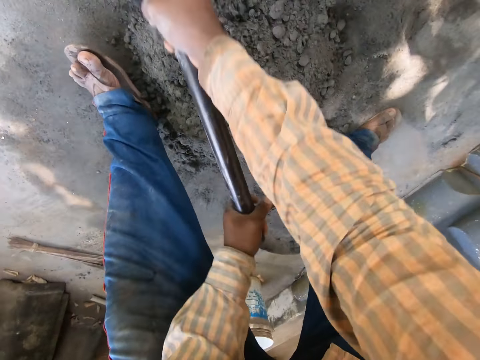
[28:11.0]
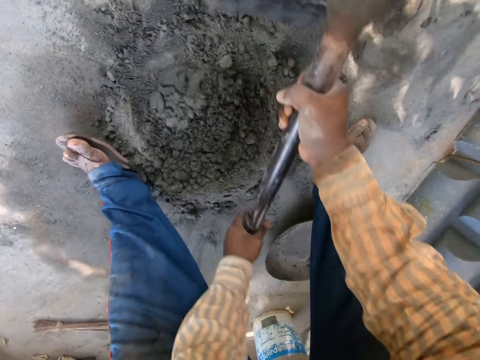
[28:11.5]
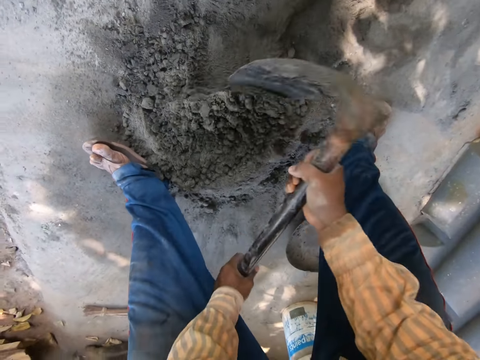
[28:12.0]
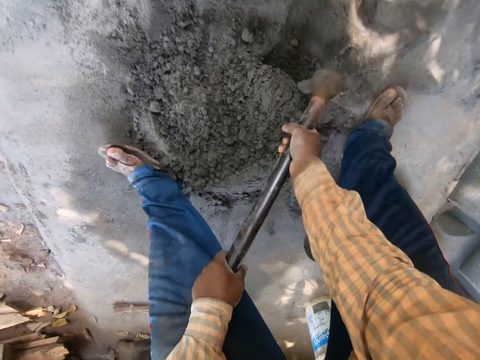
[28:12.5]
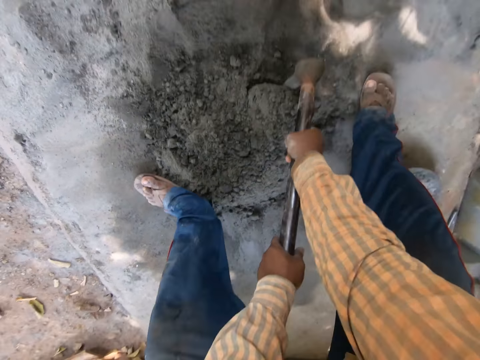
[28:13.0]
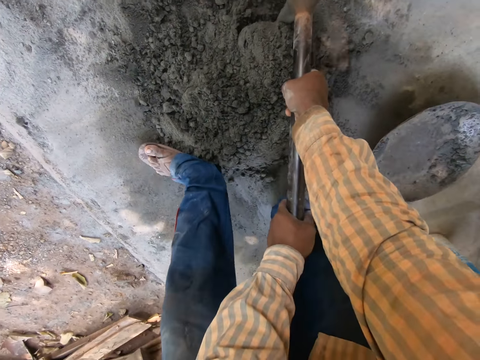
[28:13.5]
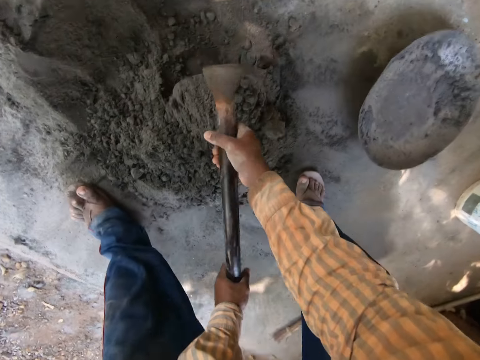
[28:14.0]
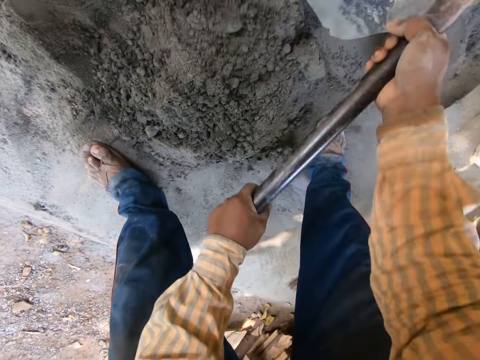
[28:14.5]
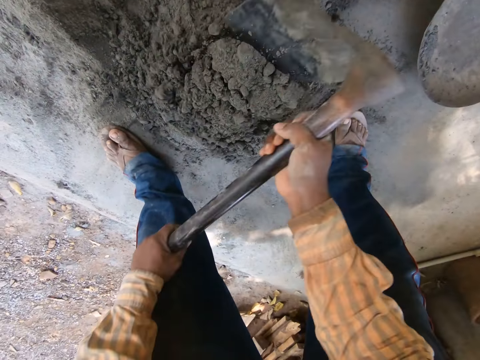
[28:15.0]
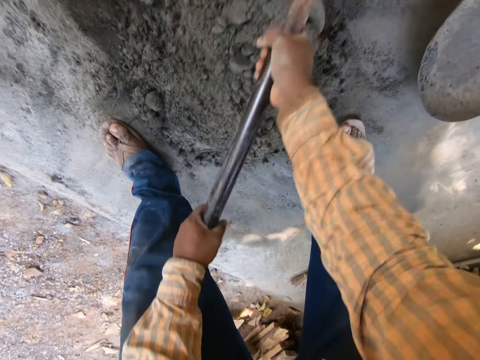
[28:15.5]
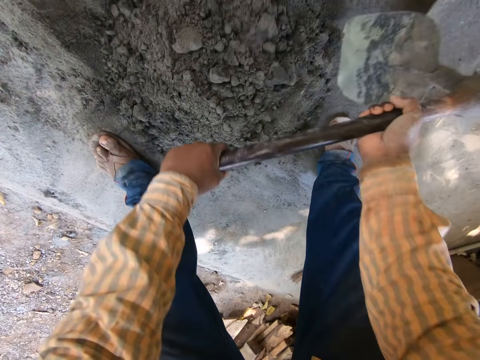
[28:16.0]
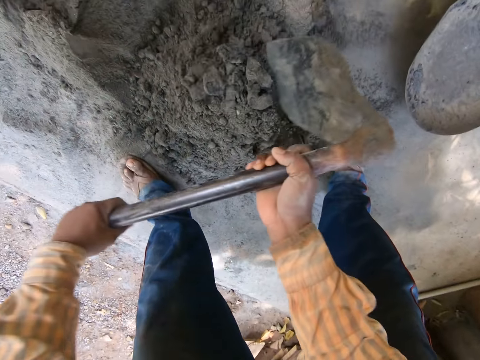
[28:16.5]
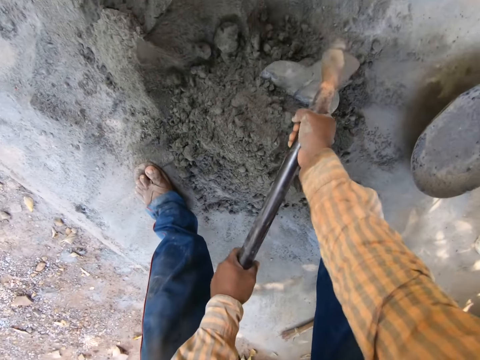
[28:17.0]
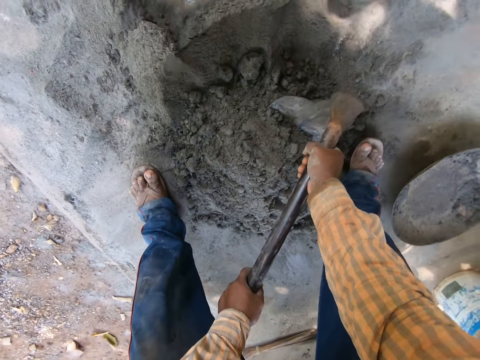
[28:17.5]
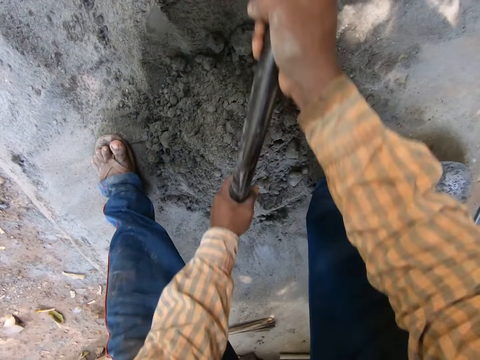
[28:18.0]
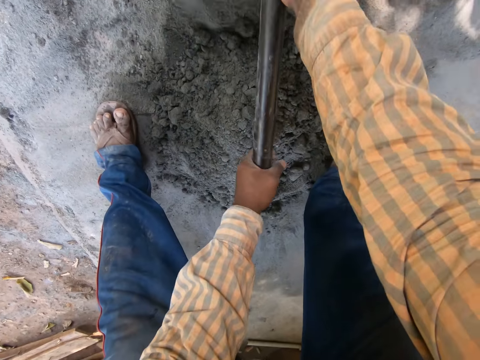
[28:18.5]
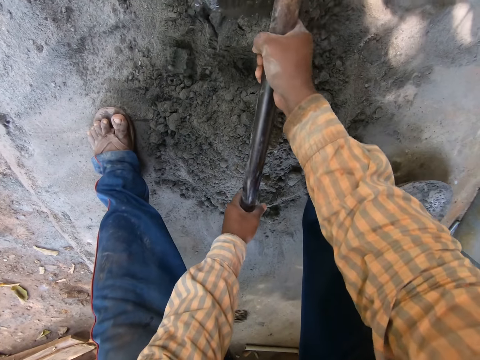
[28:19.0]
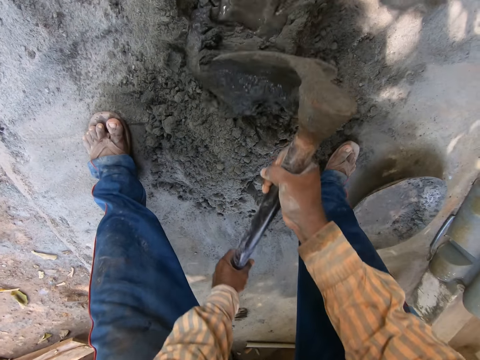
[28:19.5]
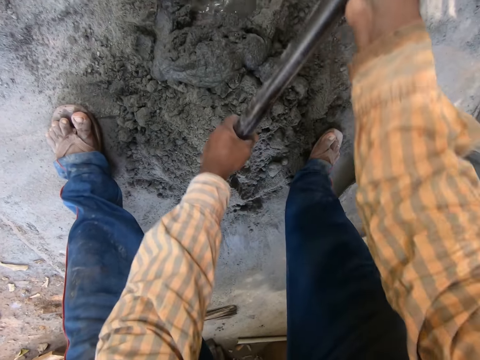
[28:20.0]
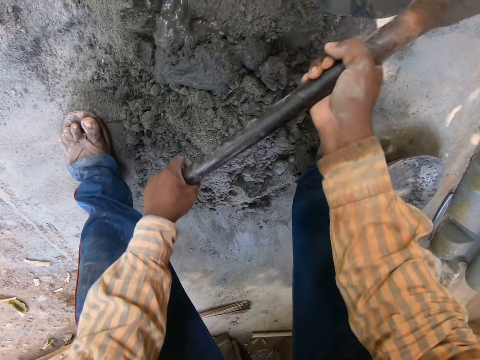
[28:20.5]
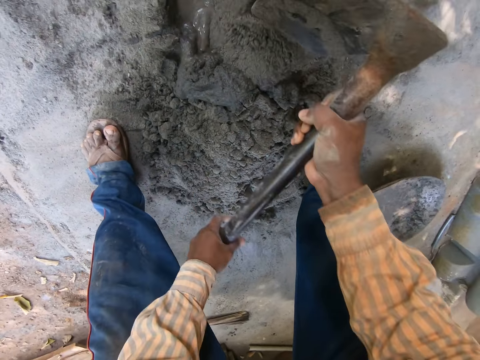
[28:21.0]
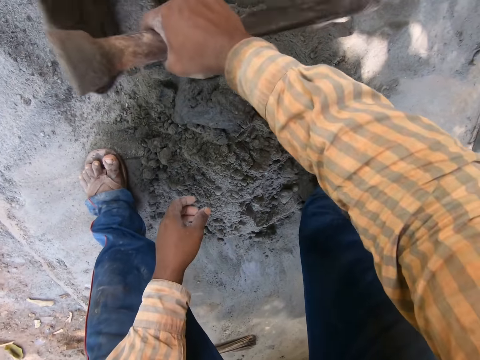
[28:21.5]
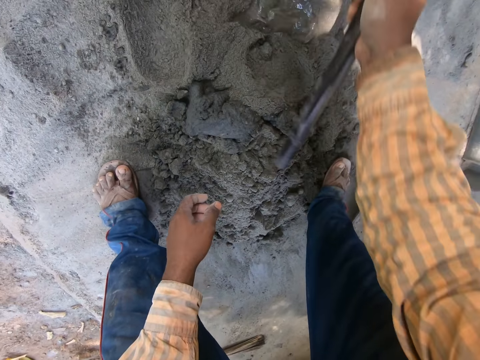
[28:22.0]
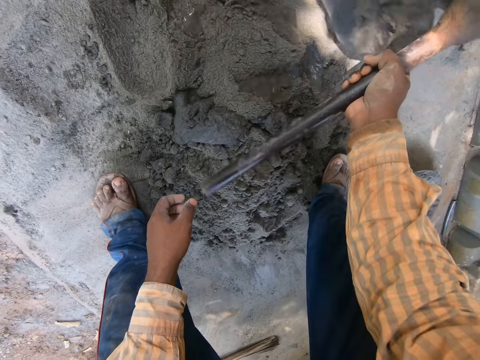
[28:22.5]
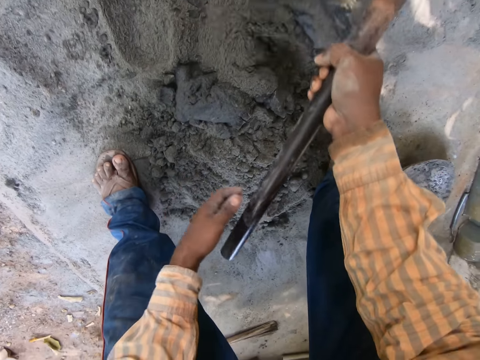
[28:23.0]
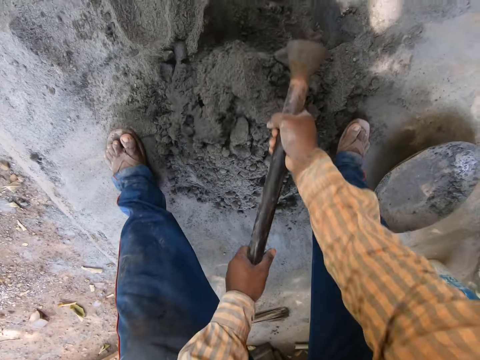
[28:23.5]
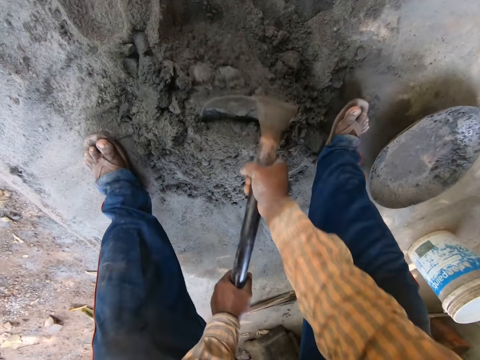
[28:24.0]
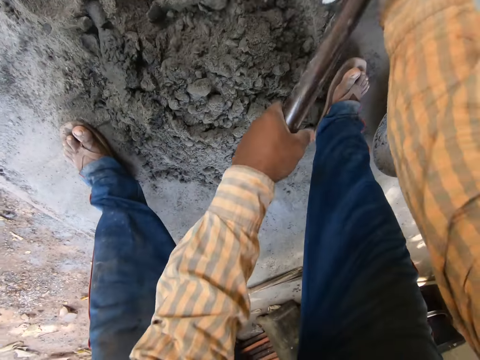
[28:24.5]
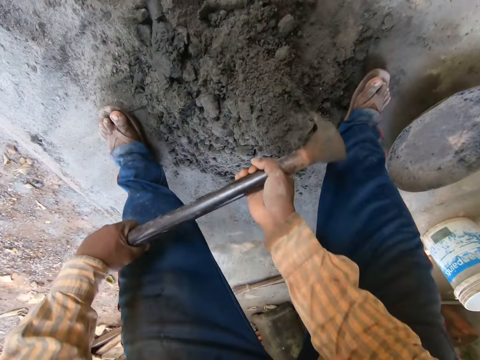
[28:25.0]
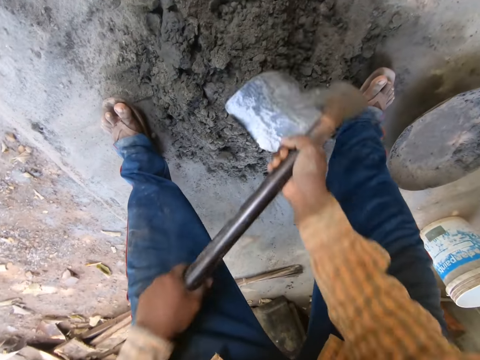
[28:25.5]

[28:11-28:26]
A man interacts with another man and a third man. The camera wearer holds a hoe with his right hand. He mixes the mortar with water on the floor with the hoe in his right hand. He holds the hoe with both hands. He mixes the mortar on the floor with the hoe in both hands.

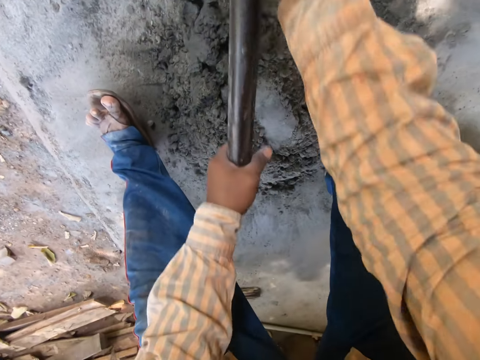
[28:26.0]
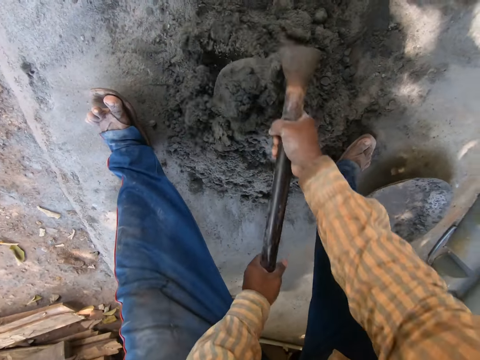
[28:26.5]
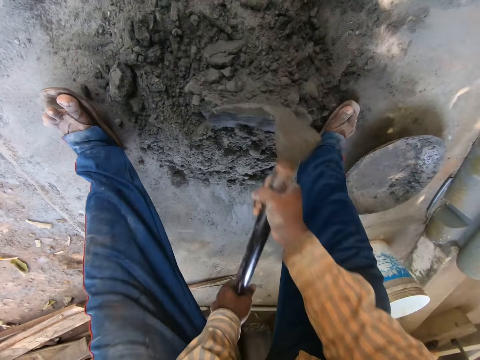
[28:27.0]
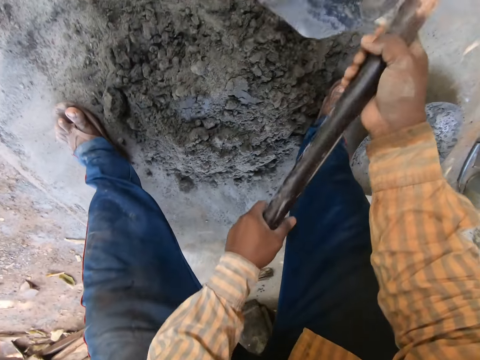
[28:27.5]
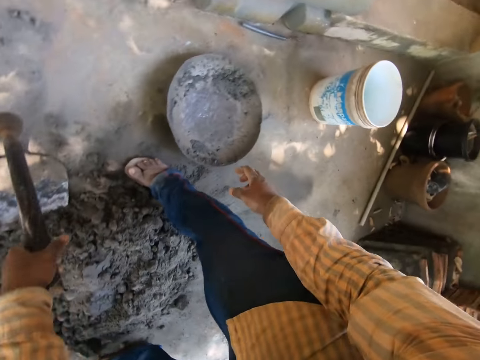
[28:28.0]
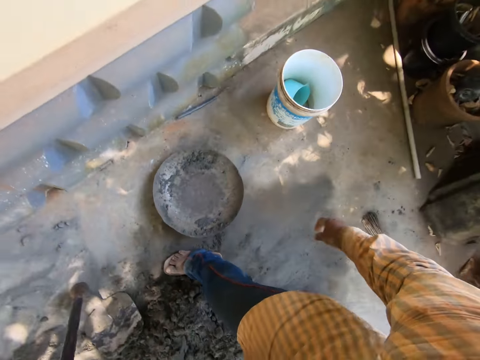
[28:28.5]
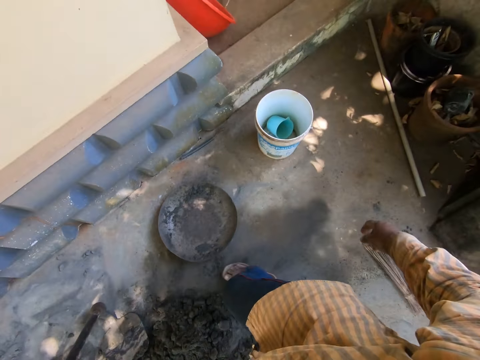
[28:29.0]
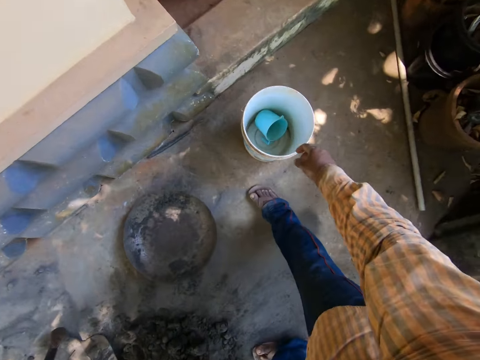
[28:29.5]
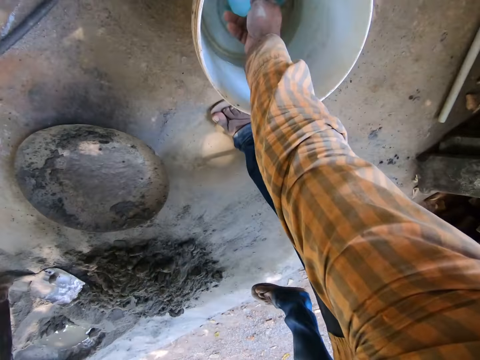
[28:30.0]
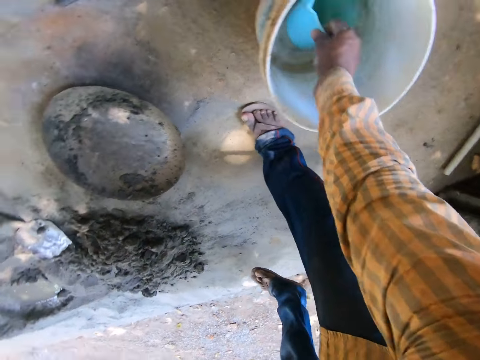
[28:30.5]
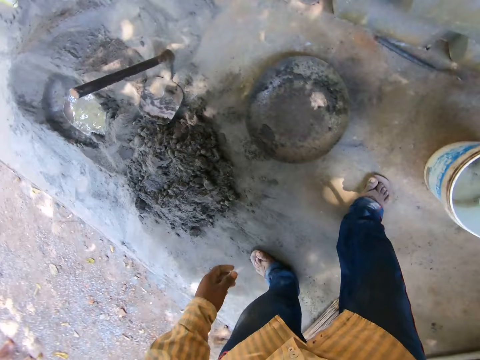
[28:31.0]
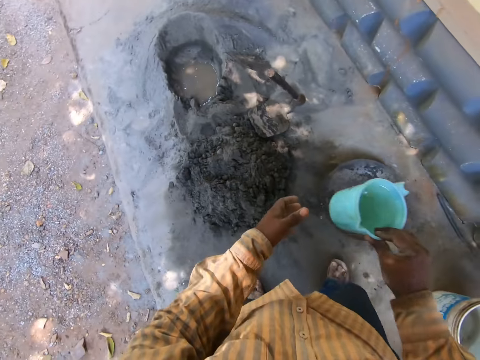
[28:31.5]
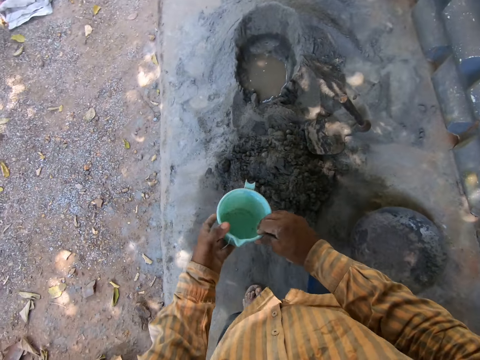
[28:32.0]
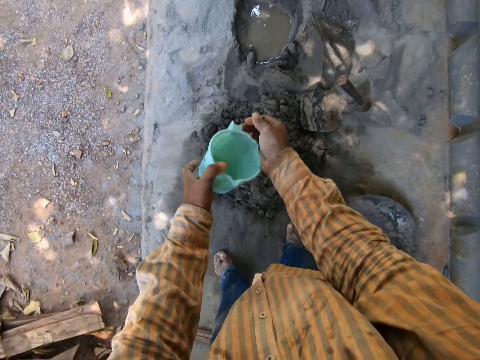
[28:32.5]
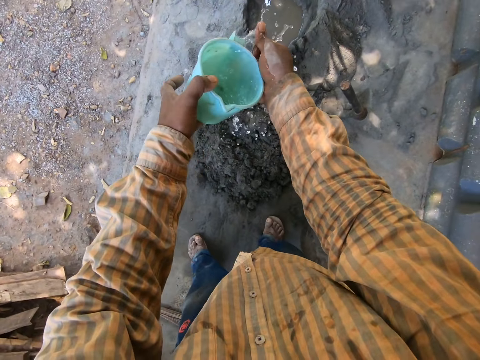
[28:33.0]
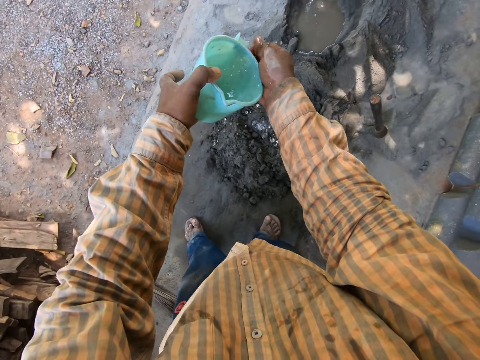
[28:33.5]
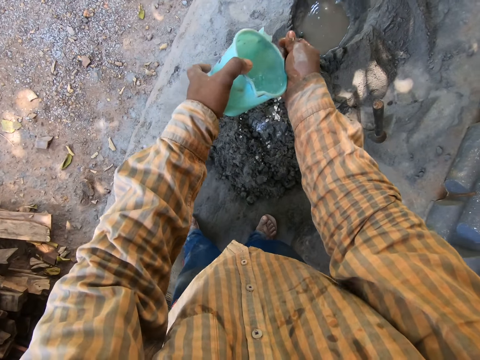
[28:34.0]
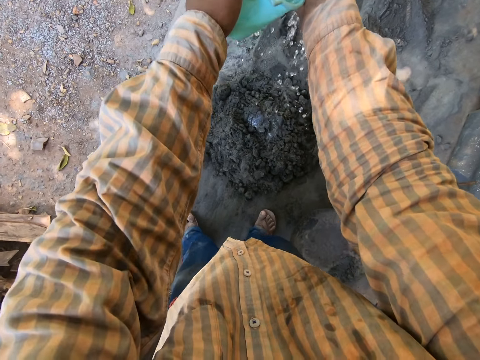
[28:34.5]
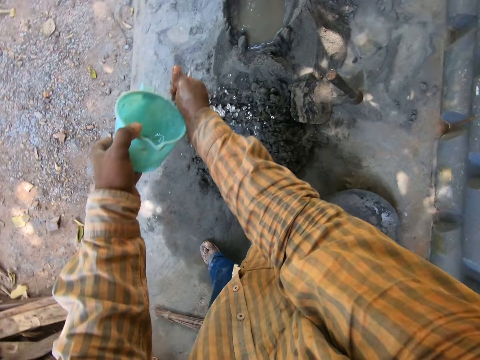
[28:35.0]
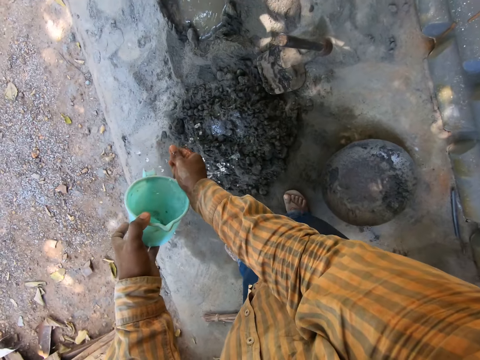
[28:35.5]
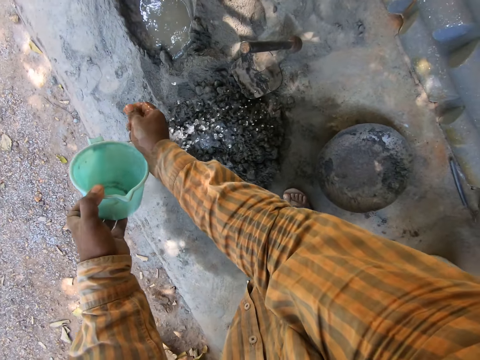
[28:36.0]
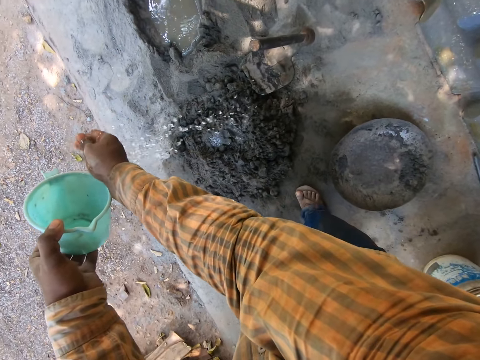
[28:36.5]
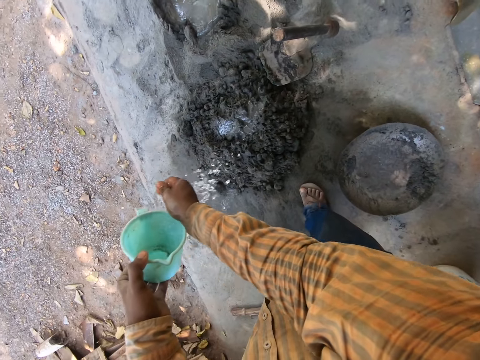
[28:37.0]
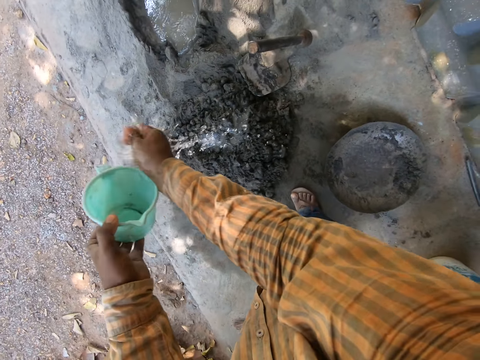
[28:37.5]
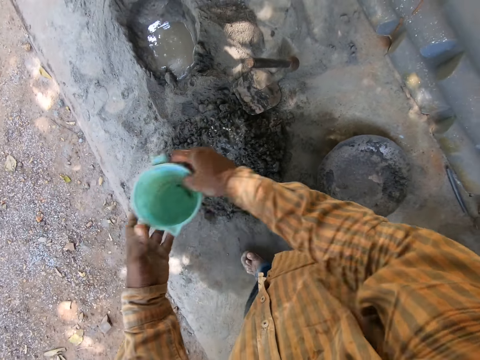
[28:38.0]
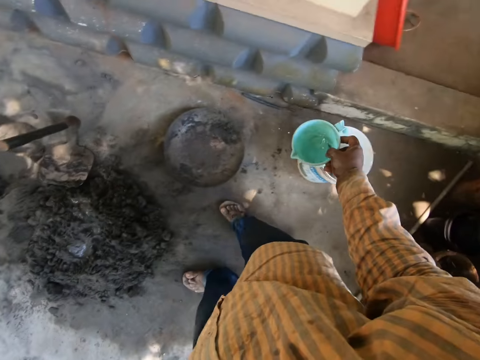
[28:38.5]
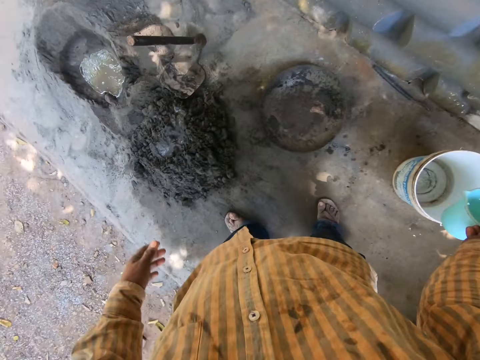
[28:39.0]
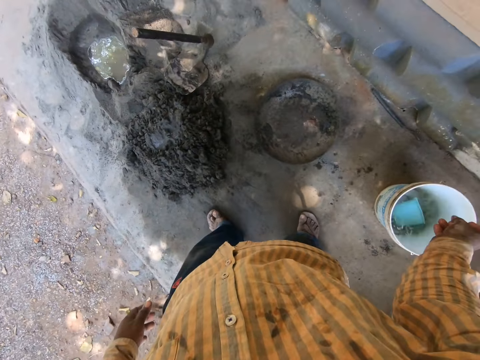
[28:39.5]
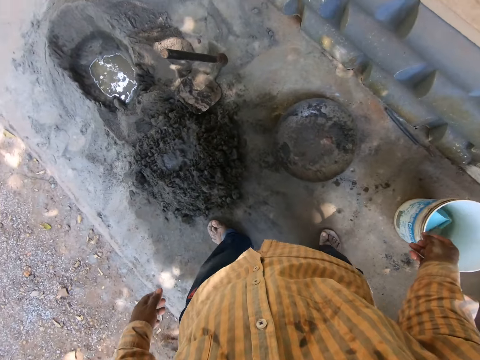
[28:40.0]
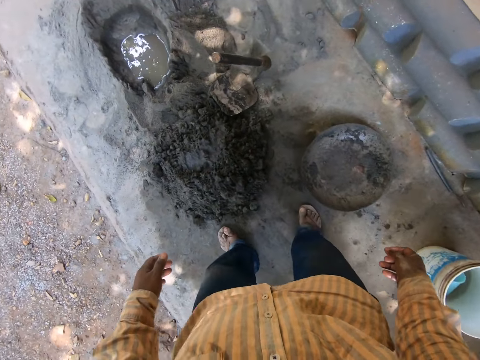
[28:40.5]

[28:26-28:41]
The camera wearer holds the hoe with his left hand. He places the hoe on the floor with his left hand. He holds a cup in a bucket on the floor with his right hand. He picks up the cup in the bucket. He fetches water from the bucket with the cup in his right hand. He passes the cup from his right hand to his left hand. He sprinkles the water from the cup in his left hand on the mortar with his right hand. He passes the cup from his left hand to his right hand. He drops the cup into the bucket with his right hand.
